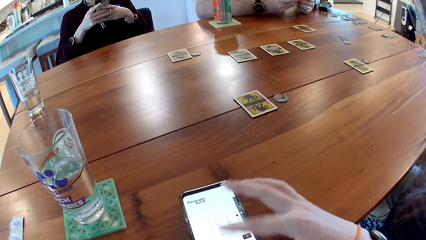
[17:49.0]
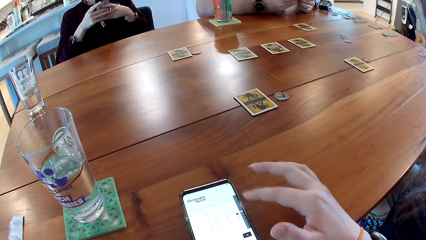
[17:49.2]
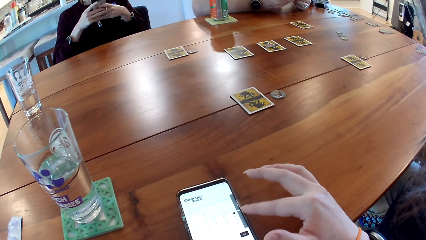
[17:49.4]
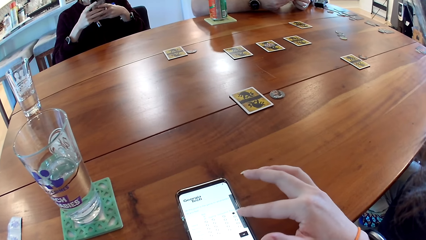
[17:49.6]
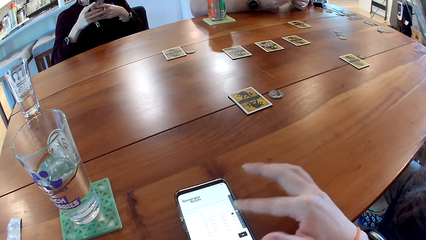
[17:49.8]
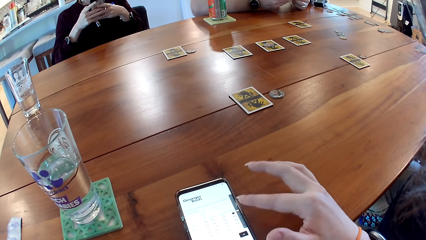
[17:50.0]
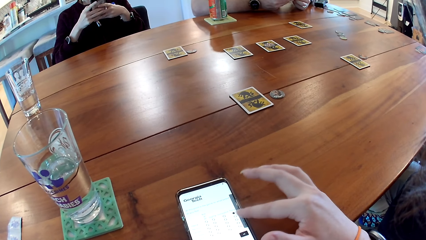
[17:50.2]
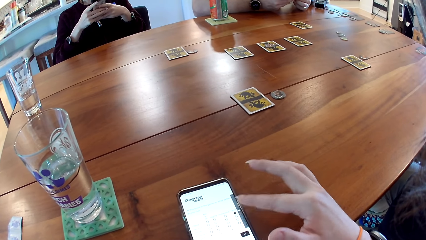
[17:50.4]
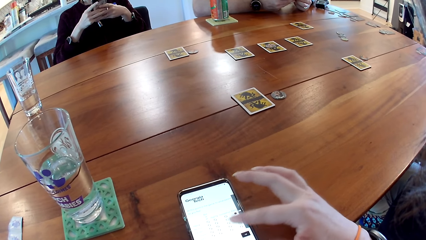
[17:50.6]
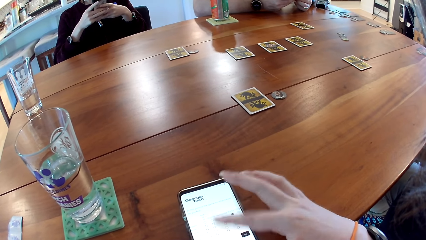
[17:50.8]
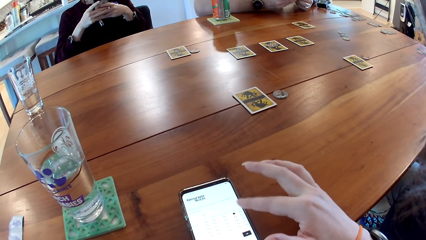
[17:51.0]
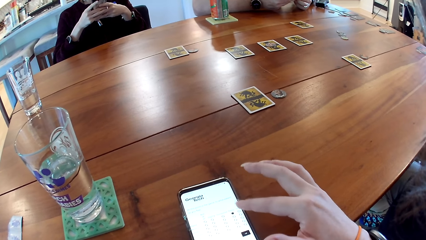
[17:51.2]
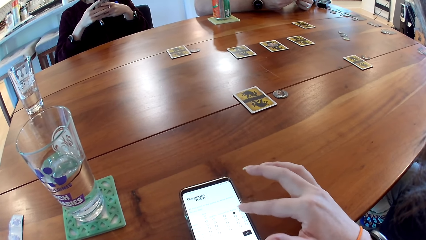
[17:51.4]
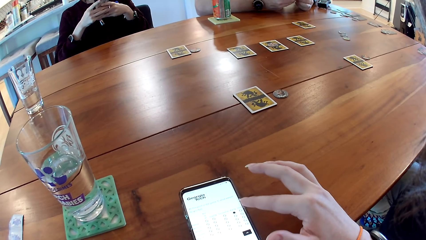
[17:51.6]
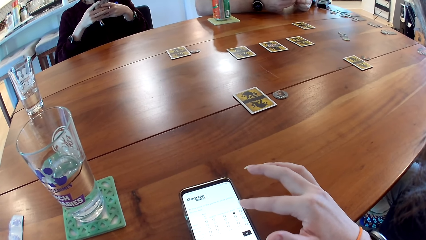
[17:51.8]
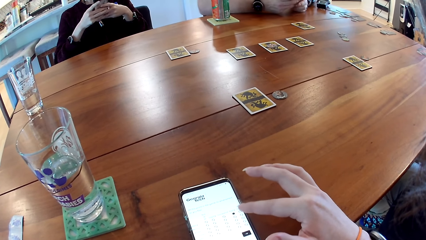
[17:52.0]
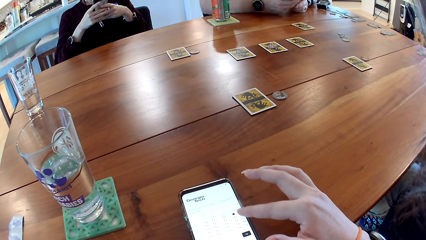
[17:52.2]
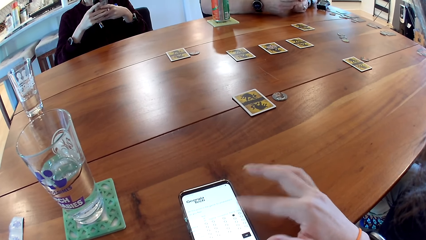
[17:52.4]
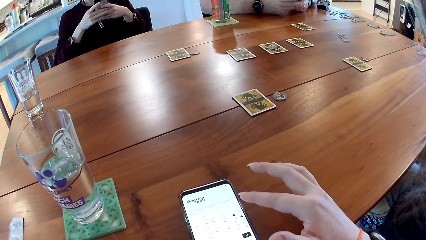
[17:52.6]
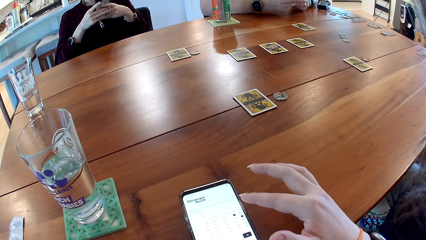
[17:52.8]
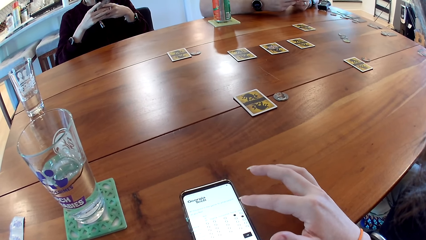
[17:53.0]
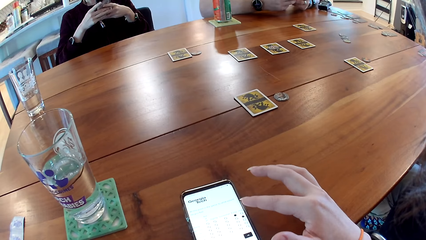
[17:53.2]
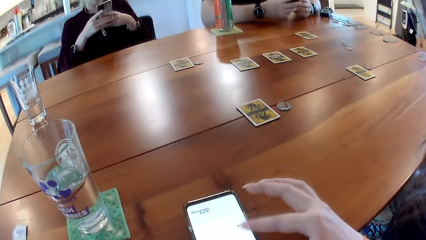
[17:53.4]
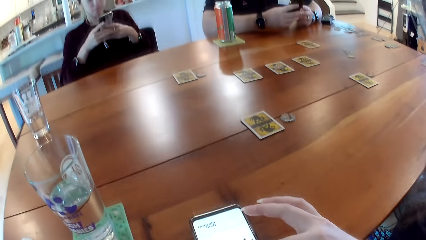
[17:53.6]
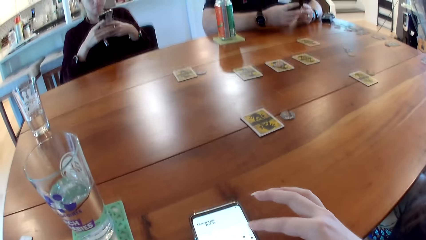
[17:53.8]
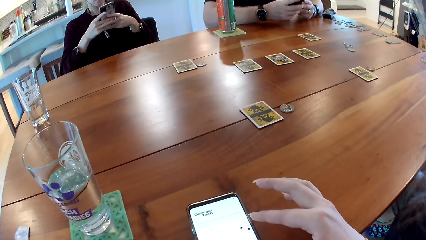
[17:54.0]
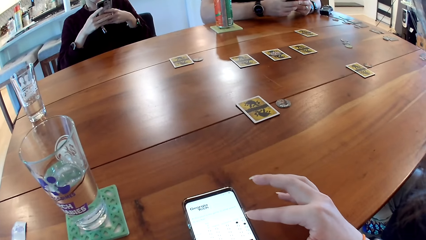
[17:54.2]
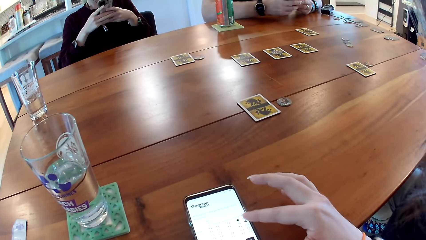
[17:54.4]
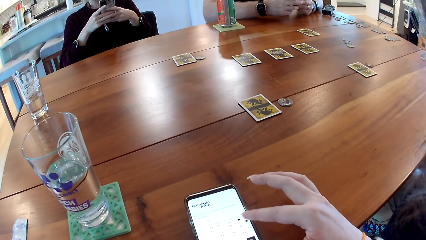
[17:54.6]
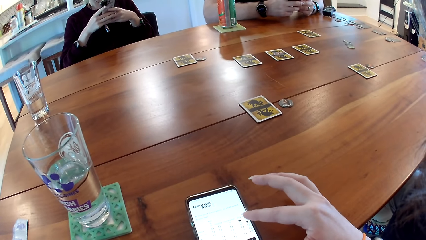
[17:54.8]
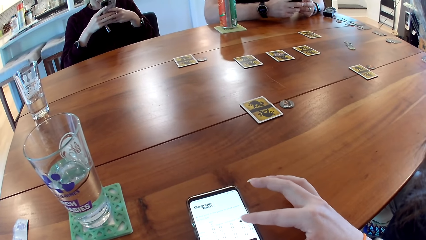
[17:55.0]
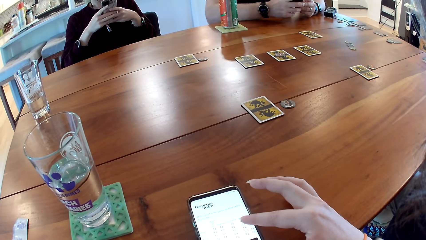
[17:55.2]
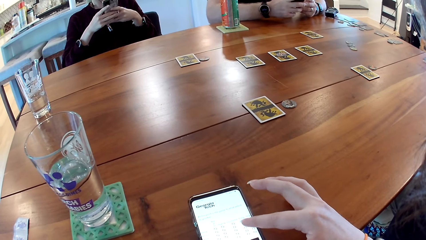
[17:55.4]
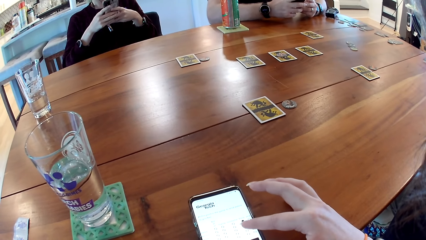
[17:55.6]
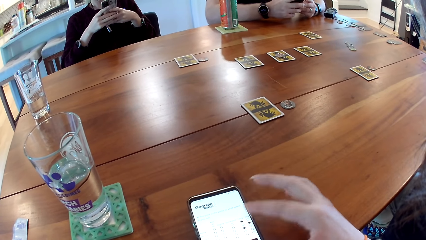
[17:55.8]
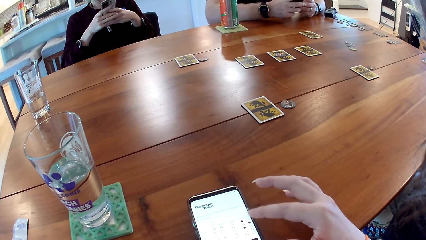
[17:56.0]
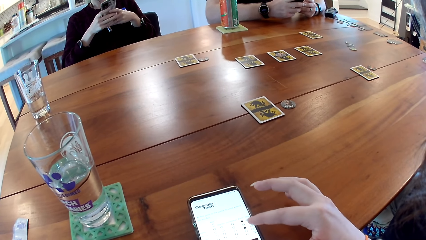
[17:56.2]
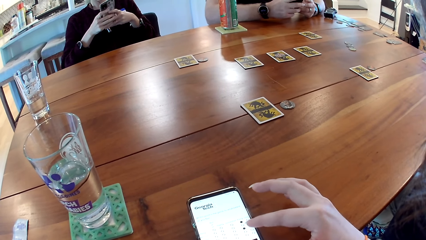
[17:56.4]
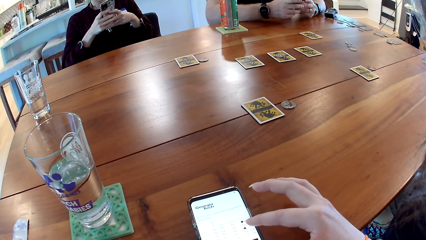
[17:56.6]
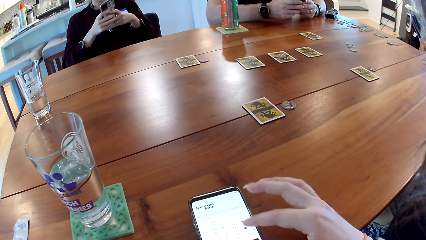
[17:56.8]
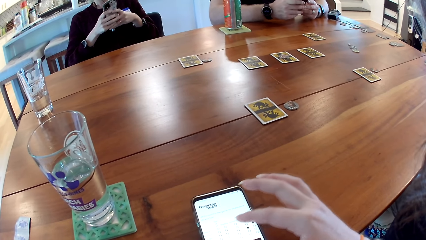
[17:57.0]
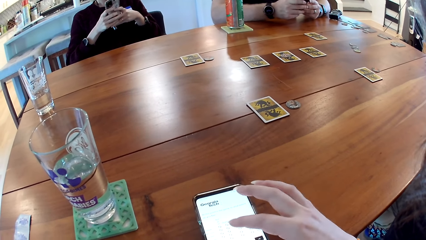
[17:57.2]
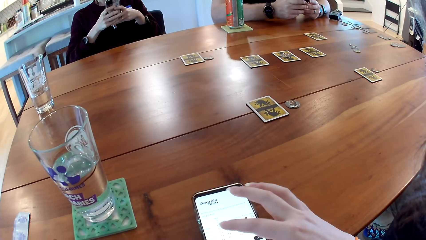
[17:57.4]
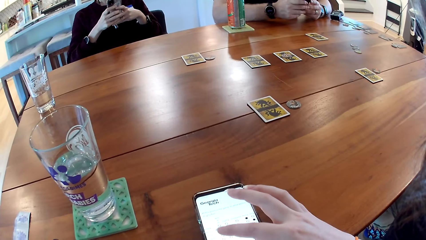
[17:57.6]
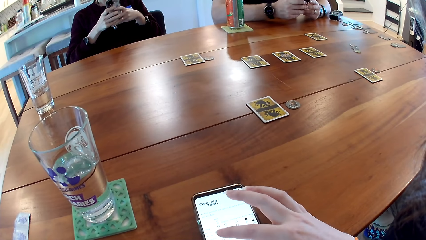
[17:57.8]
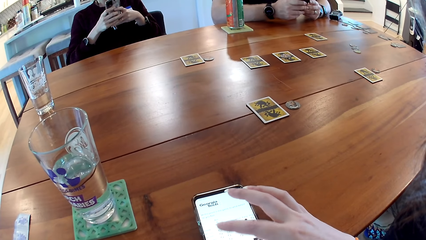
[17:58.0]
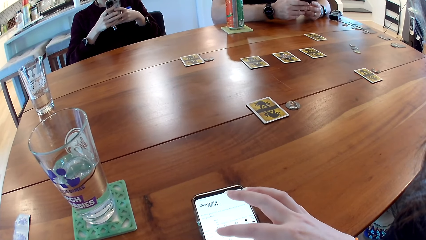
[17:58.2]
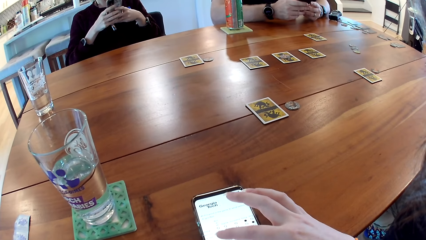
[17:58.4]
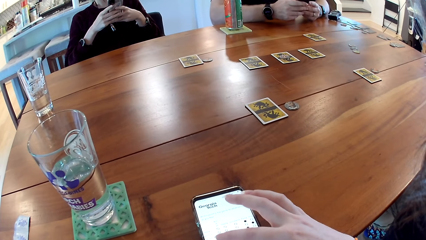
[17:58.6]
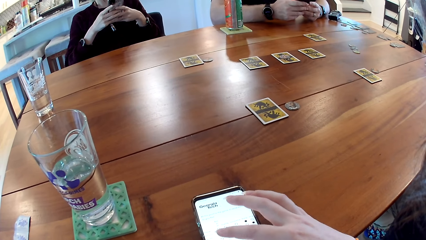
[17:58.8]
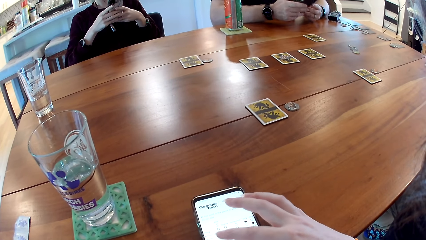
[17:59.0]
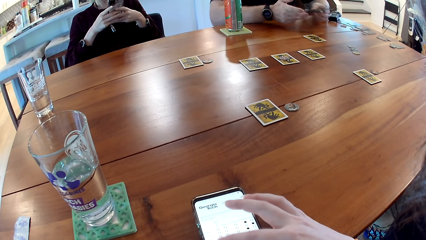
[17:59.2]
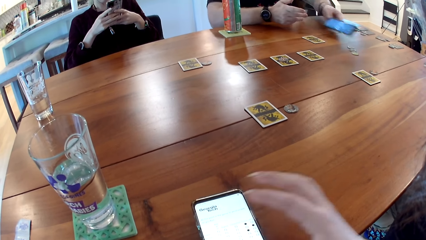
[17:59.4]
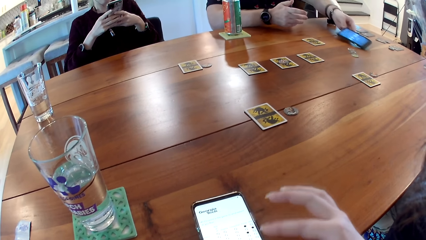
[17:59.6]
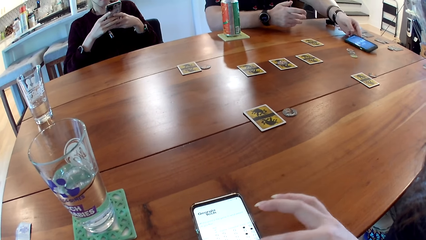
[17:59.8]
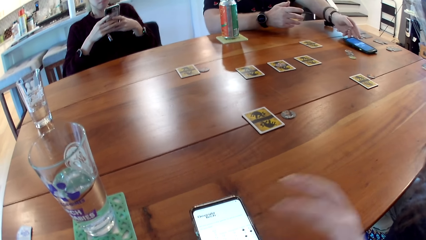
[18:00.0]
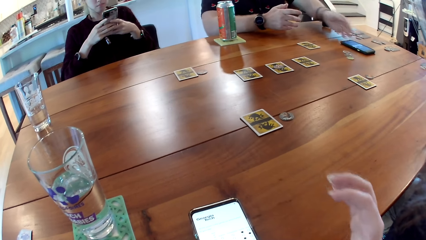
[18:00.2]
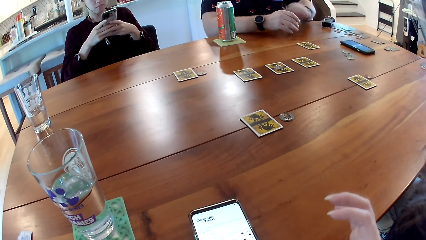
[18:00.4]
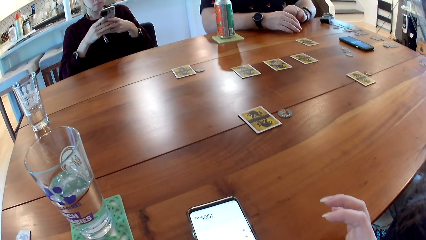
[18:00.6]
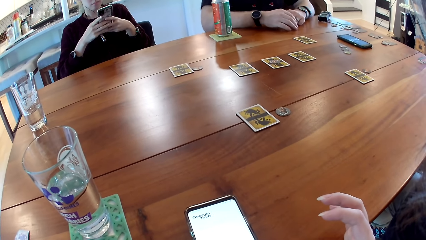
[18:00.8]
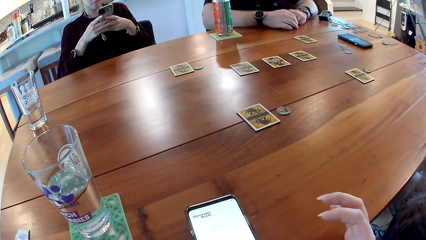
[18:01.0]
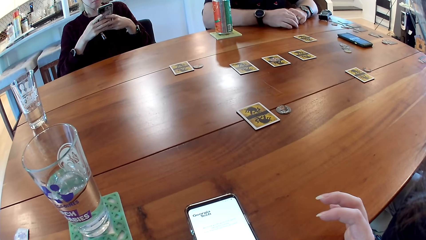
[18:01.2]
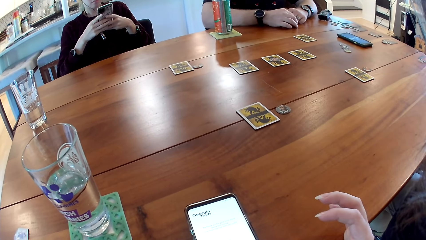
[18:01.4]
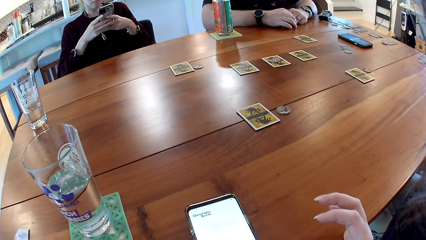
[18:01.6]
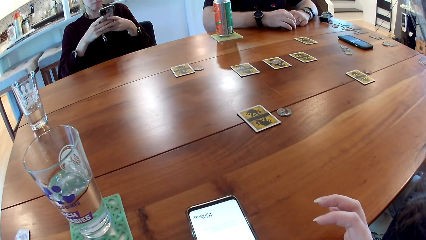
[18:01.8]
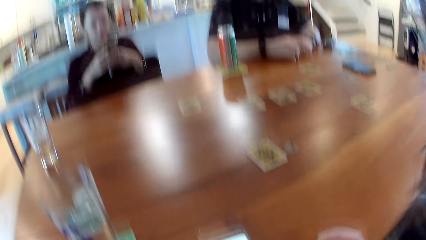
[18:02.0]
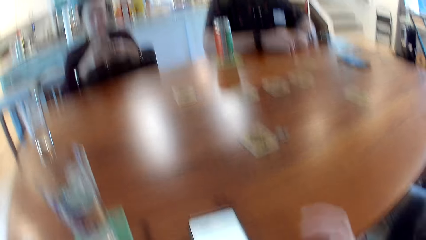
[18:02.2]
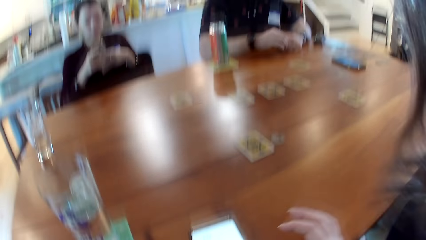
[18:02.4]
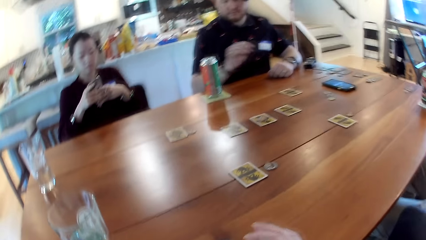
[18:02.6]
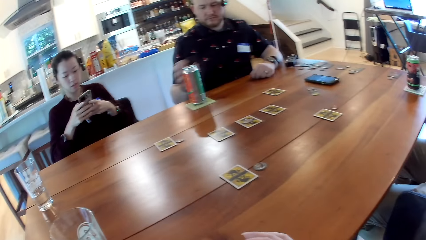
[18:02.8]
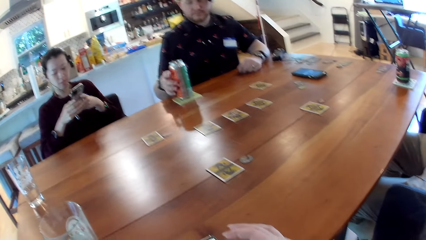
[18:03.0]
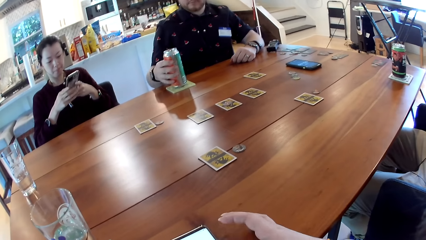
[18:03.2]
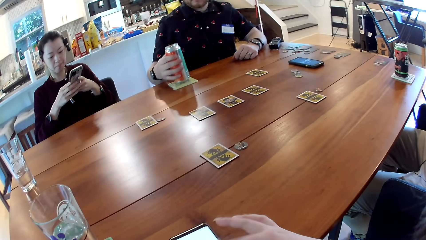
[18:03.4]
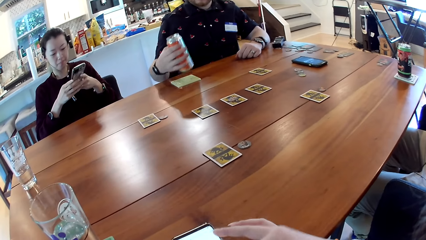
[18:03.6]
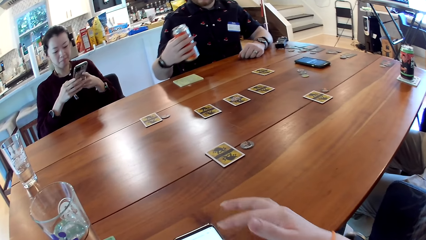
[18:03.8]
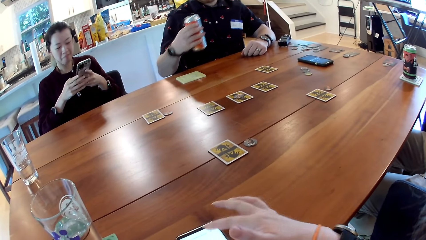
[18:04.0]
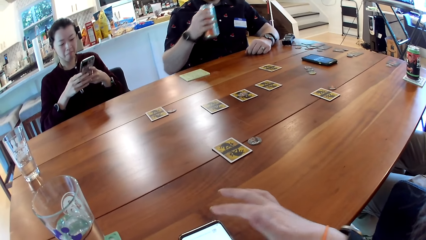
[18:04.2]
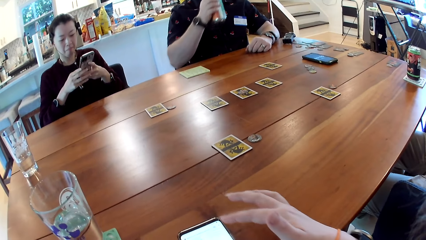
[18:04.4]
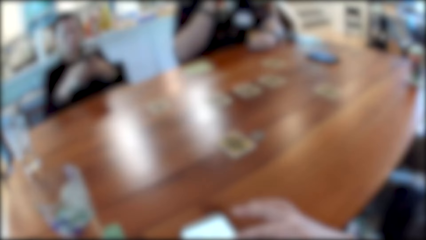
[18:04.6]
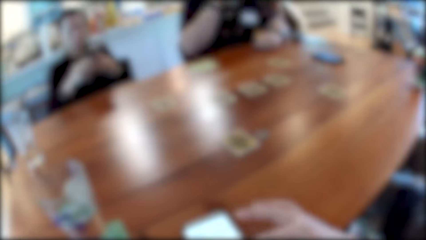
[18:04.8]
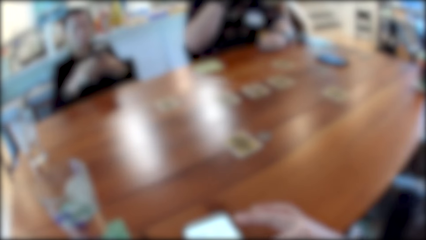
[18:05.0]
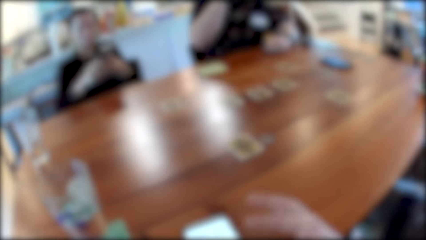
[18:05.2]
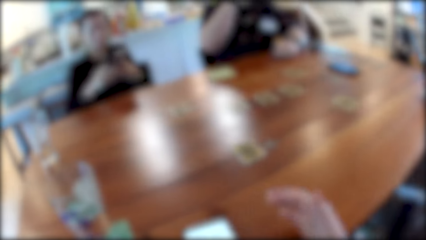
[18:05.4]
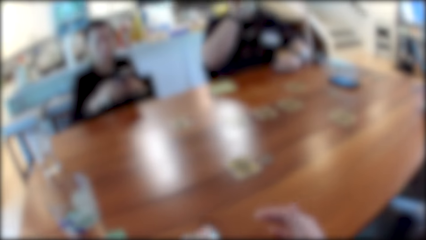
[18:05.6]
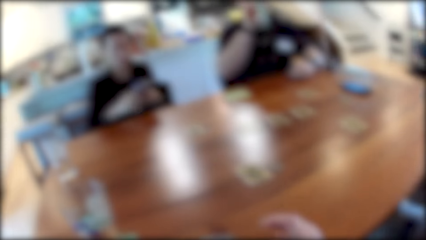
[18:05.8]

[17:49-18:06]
A man converses with a woman, another man and the camera wearer. The first man places the phone on the table with his left hand. He places his hands on the table. He picks up the canned drink on the table with his right hand.
